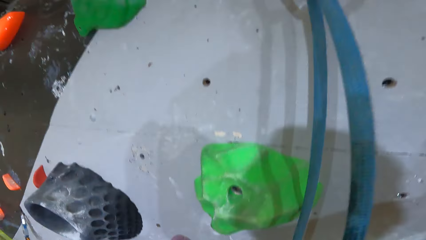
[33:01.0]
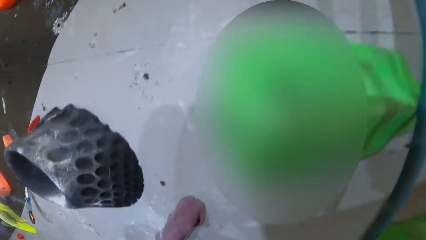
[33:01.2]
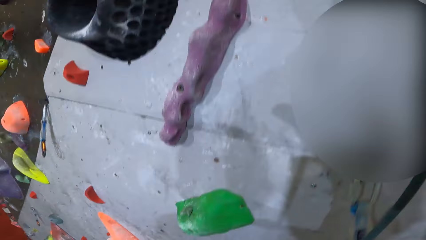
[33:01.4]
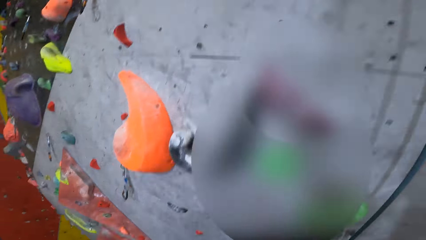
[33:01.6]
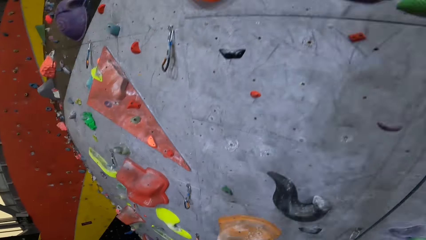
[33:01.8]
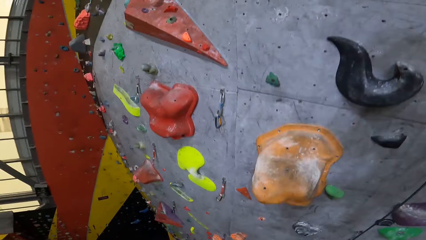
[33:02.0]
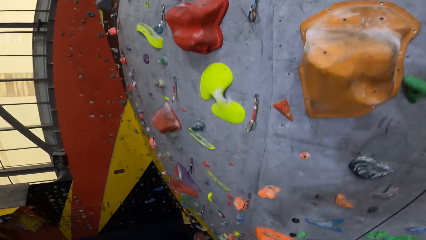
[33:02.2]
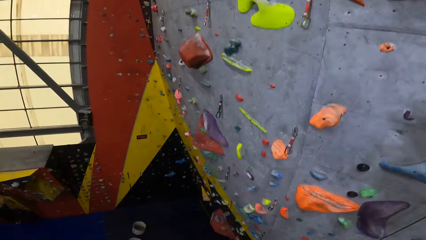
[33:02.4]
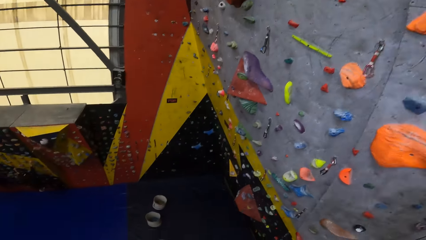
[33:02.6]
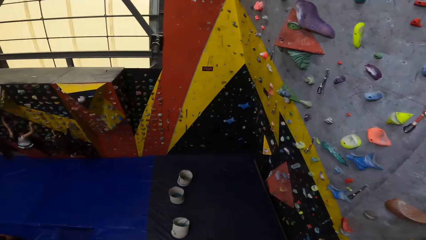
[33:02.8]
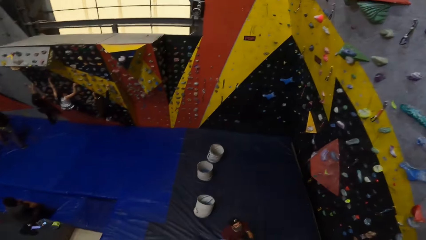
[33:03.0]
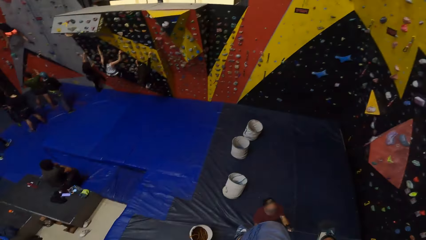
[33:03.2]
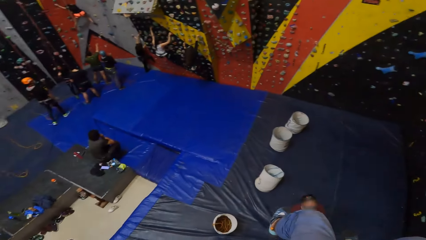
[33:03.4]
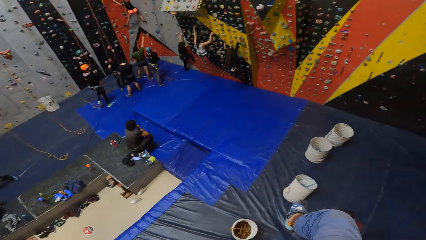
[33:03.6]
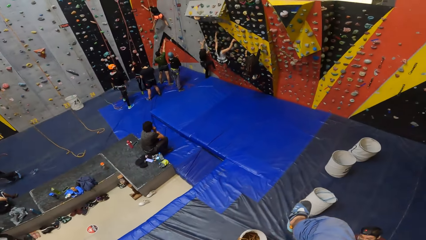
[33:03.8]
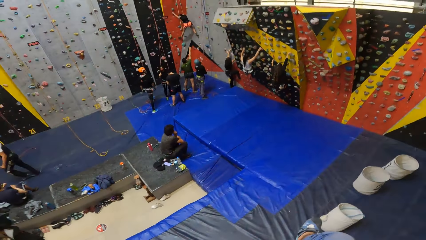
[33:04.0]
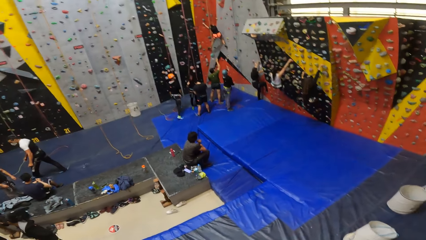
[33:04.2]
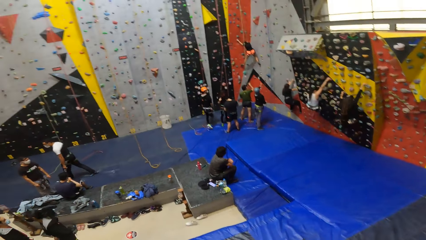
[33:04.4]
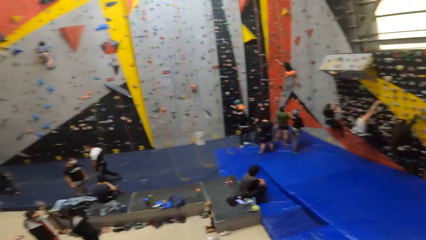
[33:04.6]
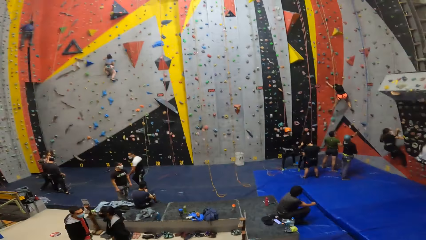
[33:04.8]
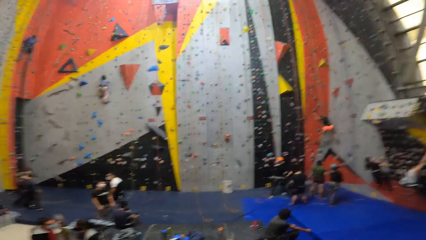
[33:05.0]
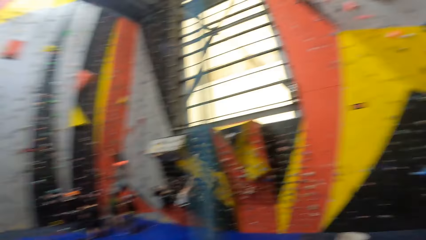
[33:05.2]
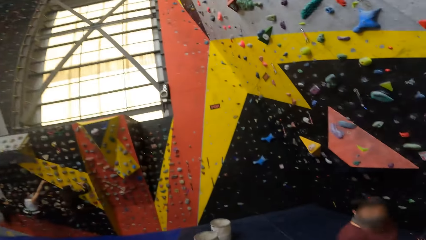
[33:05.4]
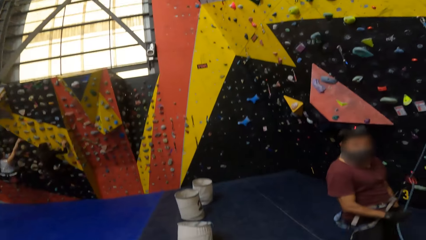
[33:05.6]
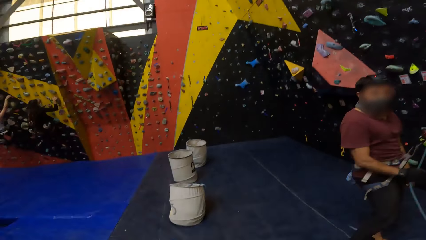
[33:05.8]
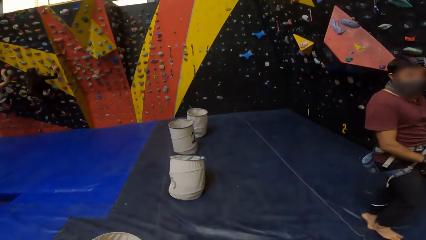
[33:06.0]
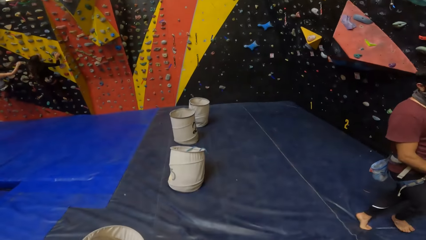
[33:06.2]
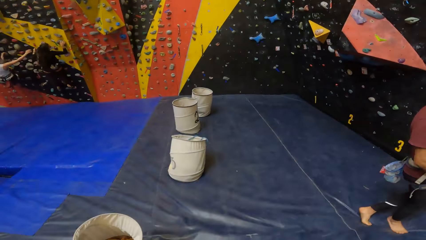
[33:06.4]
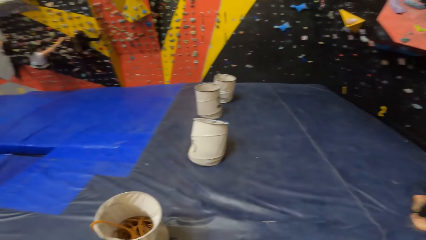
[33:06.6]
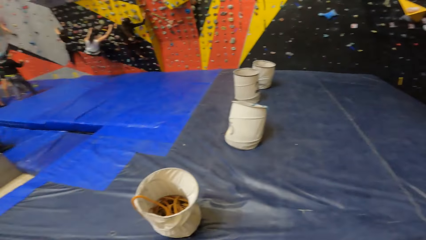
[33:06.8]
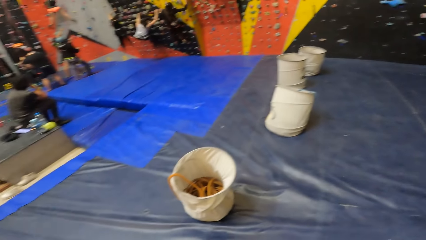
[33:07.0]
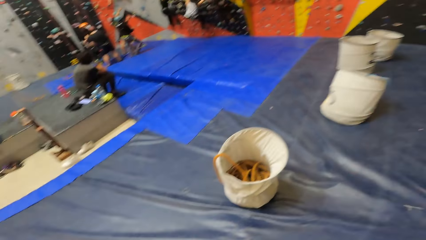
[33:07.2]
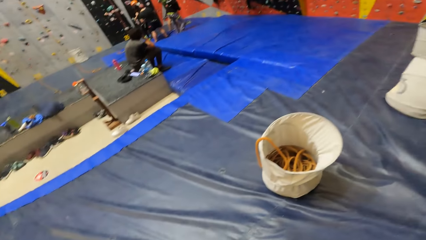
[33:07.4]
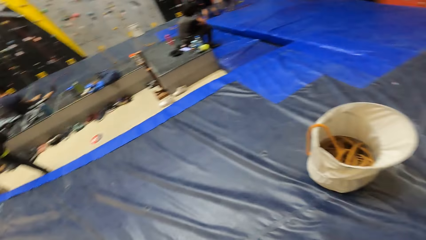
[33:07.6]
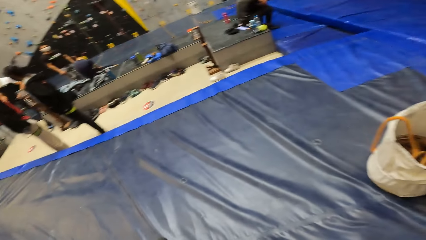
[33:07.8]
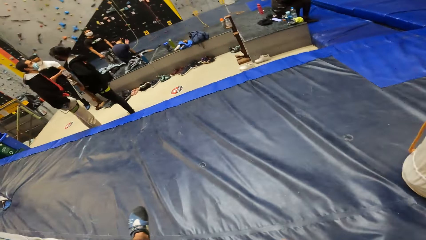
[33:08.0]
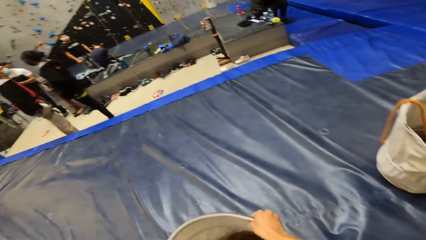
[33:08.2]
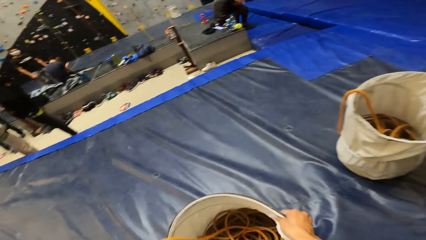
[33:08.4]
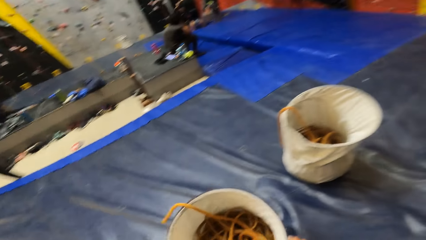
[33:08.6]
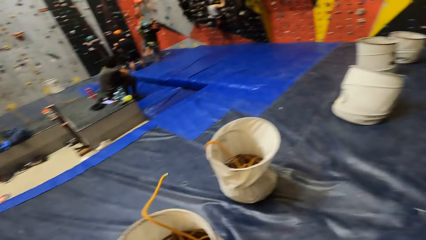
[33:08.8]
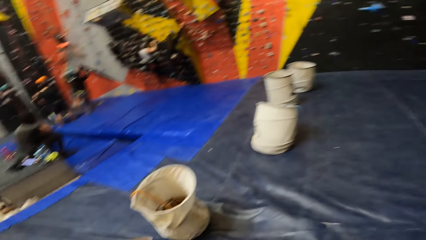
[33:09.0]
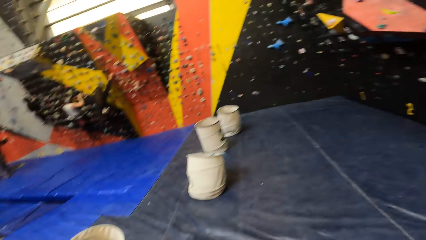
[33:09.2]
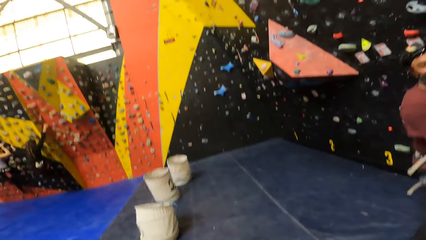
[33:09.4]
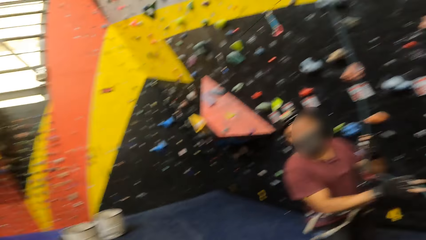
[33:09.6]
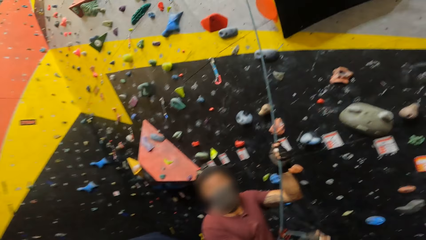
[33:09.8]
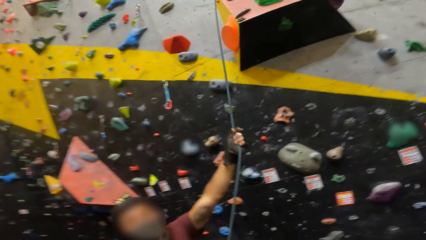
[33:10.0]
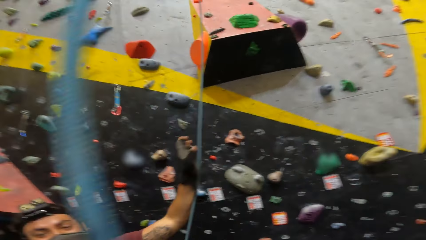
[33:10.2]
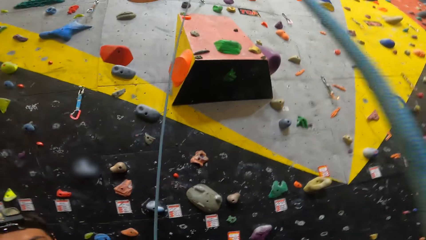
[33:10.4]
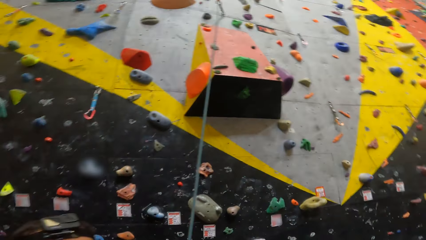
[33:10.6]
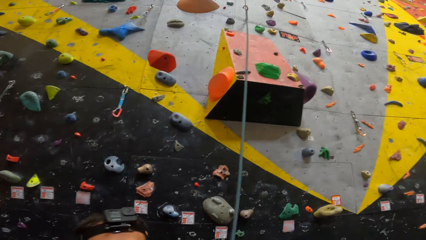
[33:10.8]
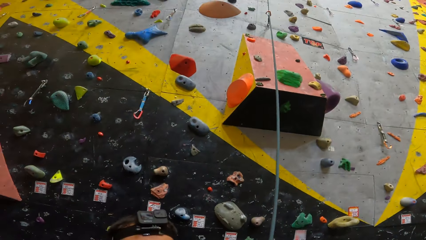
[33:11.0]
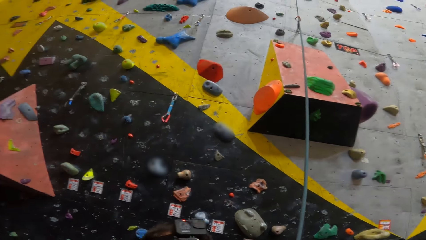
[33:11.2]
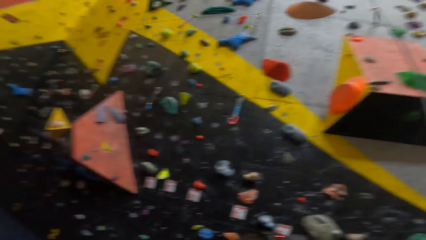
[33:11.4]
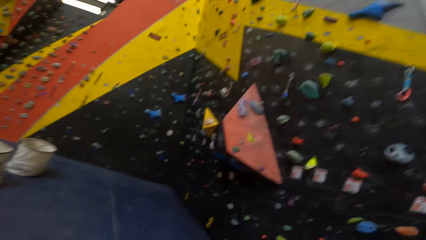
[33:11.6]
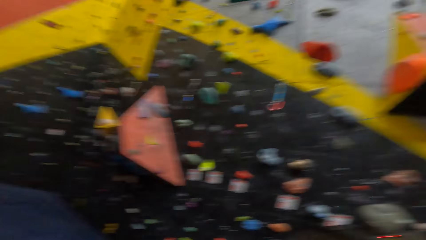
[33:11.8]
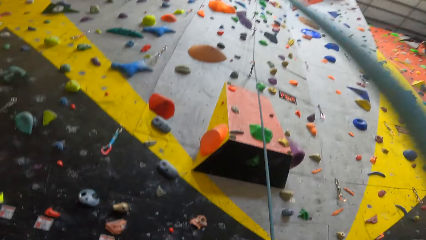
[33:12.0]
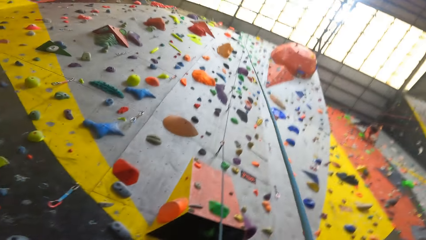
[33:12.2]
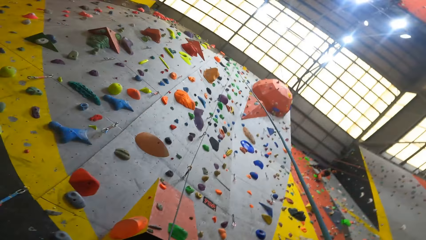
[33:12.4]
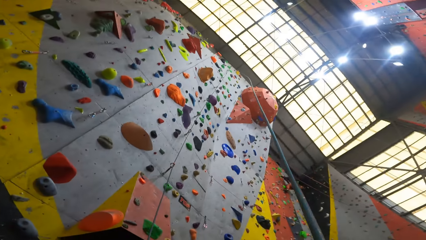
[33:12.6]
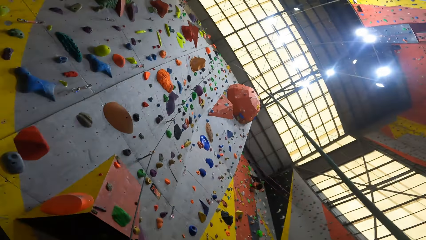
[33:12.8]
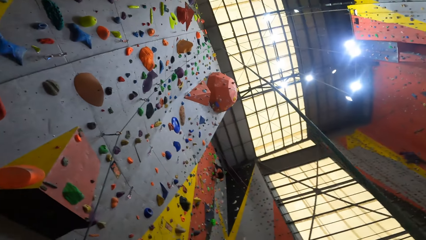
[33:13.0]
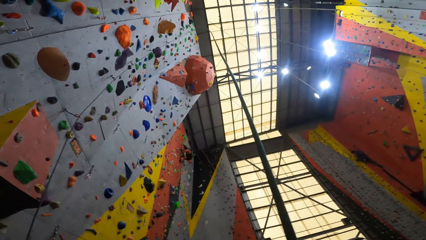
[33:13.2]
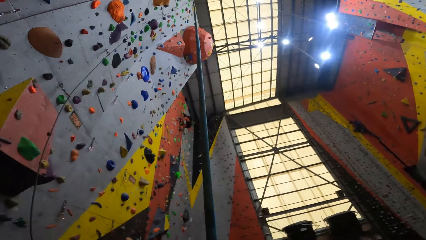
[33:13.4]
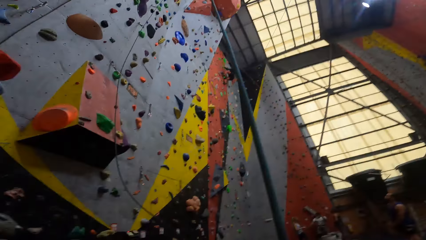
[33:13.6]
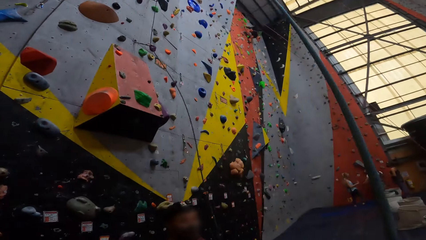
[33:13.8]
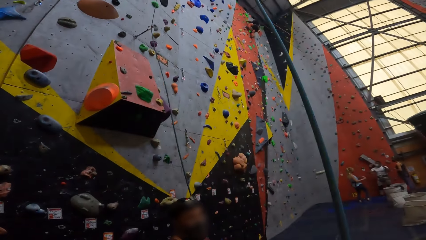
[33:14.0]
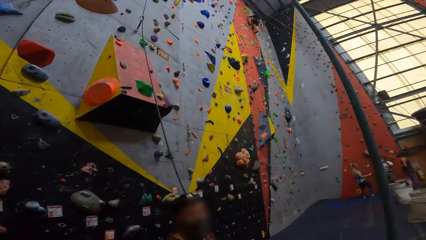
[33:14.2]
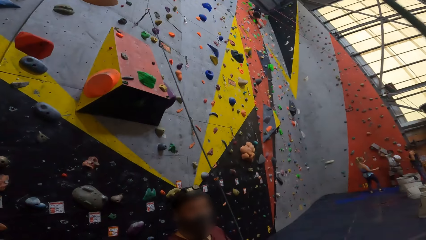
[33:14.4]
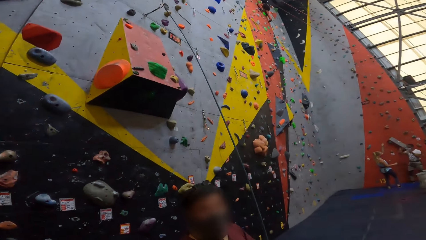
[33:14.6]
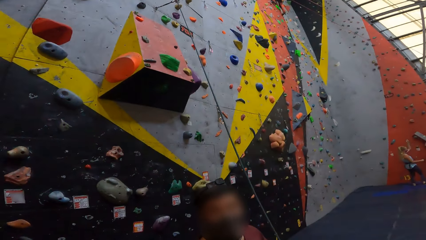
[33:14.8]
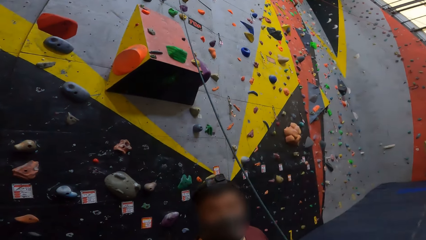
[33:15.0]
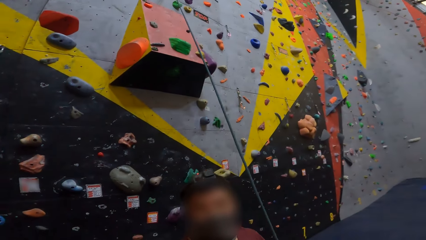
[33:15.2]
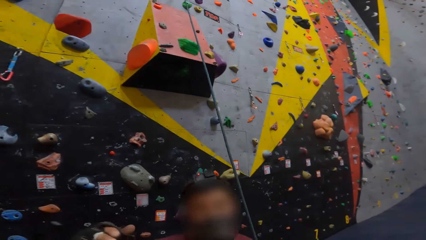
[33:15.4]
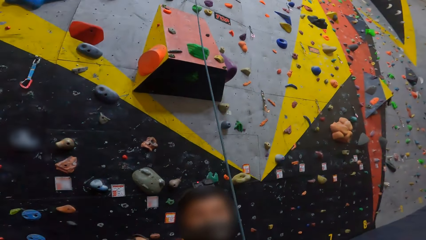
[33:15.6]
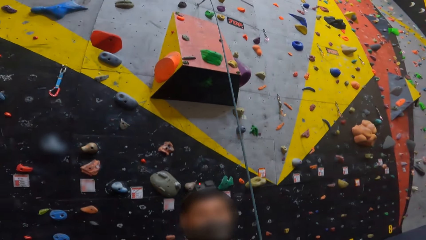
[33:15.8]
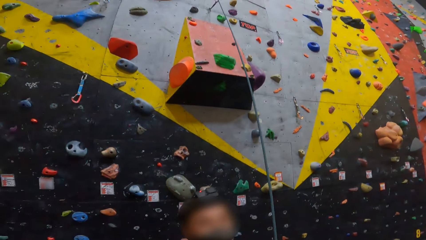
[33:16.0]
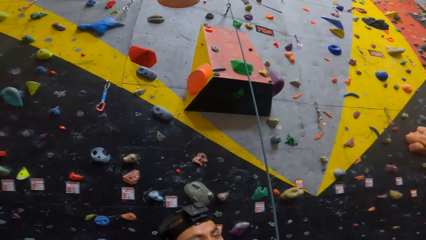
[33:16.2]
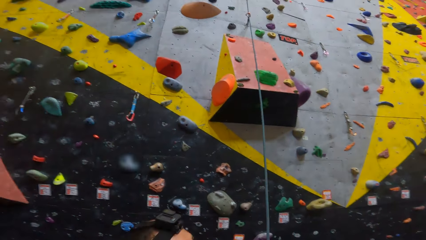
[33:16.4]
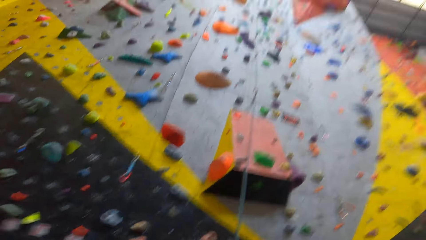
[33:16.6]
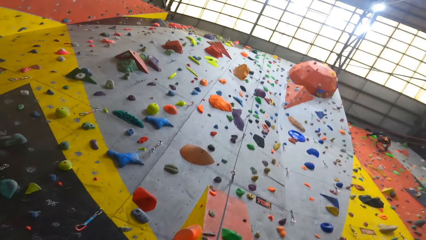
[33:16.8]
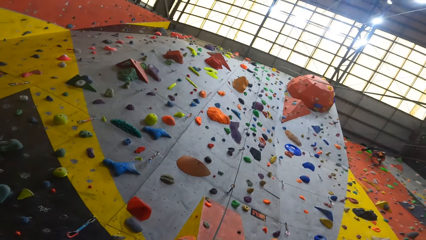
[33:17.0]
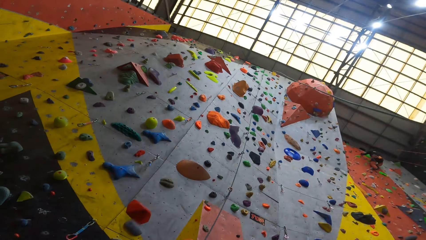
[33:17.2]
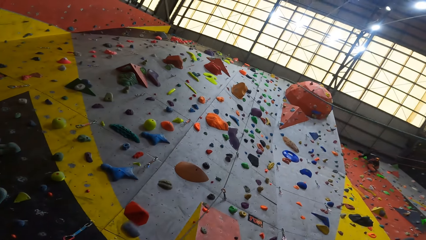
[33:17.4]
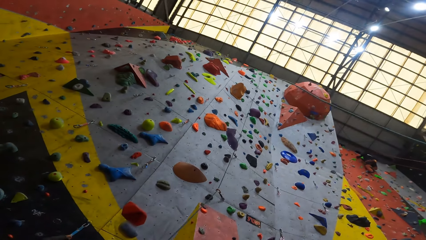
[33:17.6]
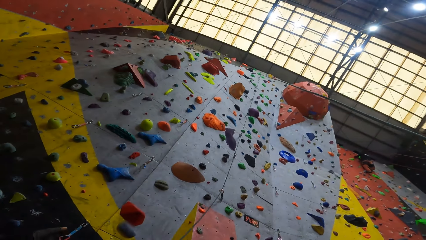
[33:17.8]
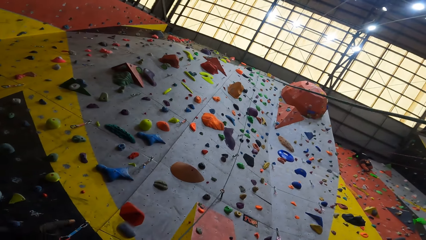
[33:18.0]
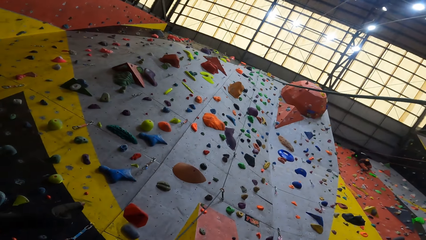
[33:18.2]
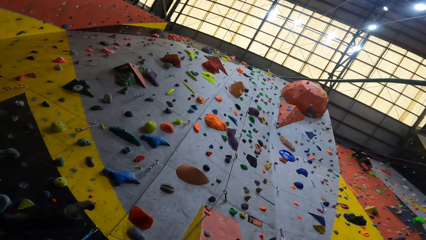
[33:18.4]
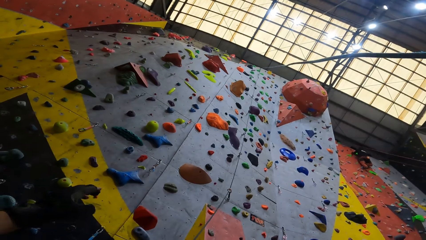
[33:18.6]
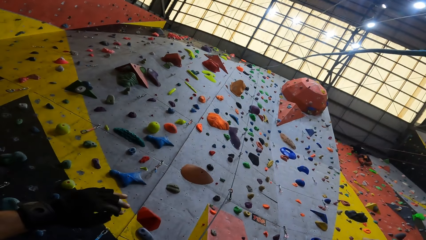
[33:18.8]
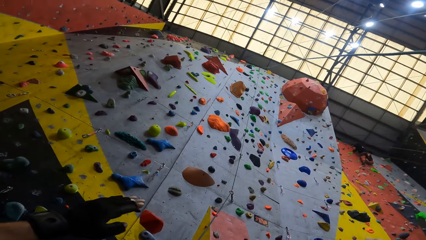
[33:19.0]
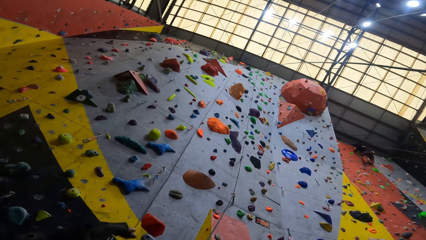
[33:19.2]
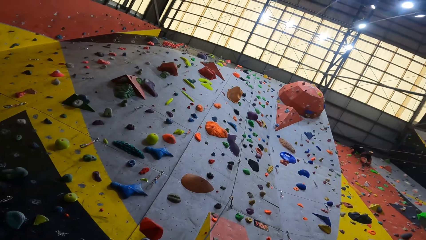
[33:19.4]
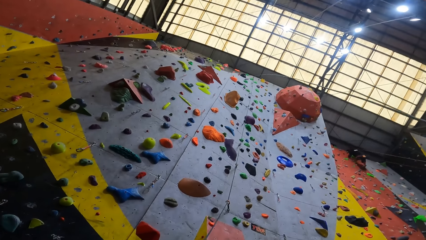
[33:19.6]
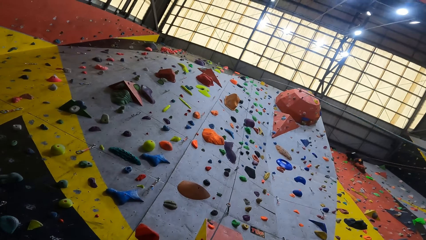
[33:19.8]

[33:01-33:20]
The camera wearer drops from the climbing wall by a rope. A man walks towards the climbing wall. The camera wearer moves the bucket. The man pulls the rope down the climbing wall. The camera wearer looks around.
